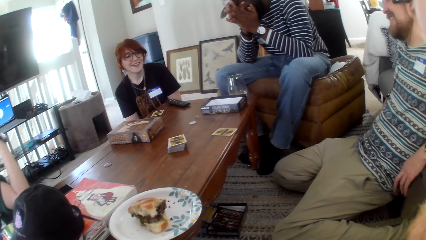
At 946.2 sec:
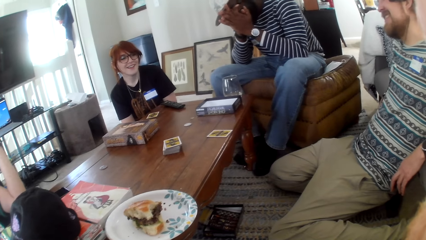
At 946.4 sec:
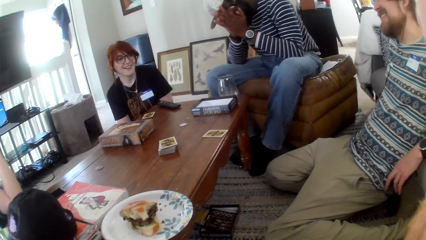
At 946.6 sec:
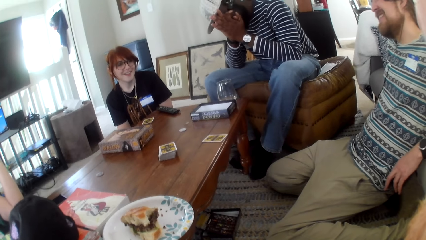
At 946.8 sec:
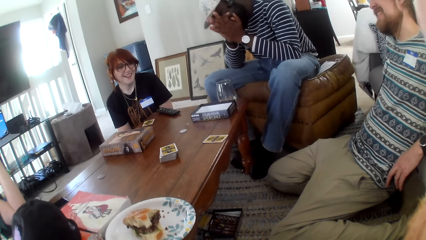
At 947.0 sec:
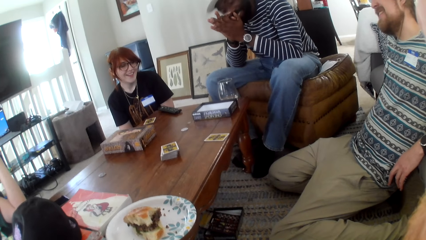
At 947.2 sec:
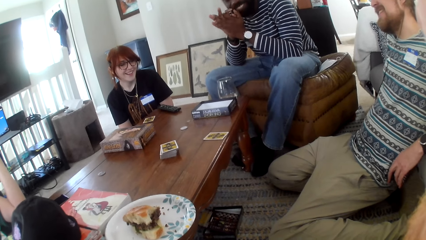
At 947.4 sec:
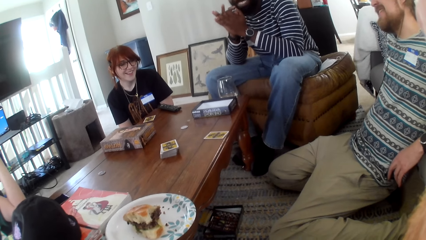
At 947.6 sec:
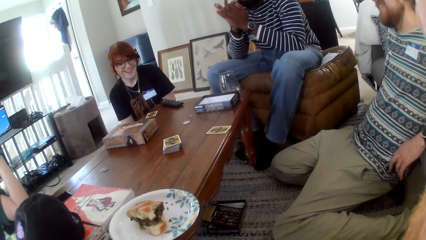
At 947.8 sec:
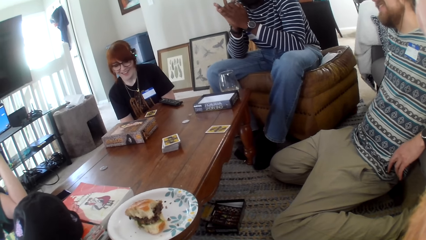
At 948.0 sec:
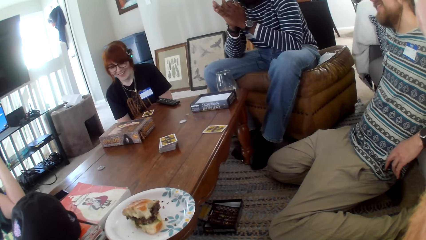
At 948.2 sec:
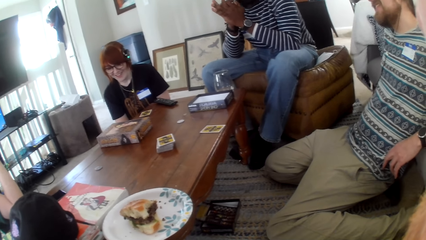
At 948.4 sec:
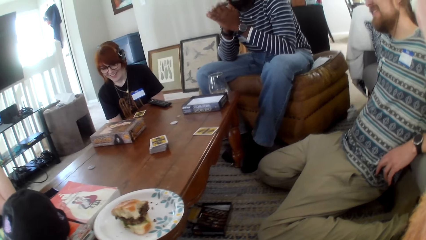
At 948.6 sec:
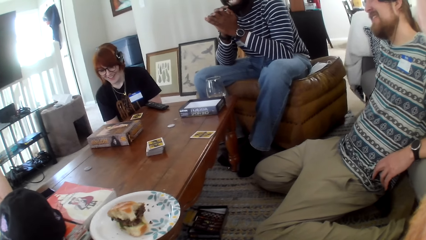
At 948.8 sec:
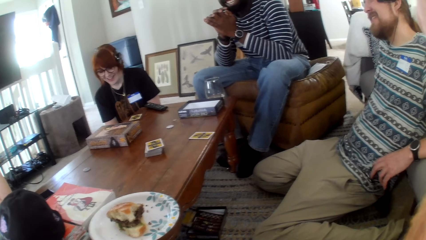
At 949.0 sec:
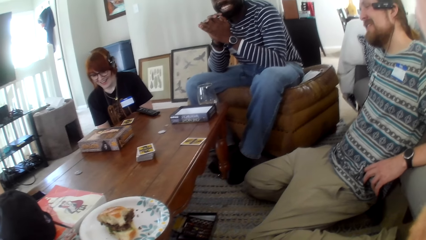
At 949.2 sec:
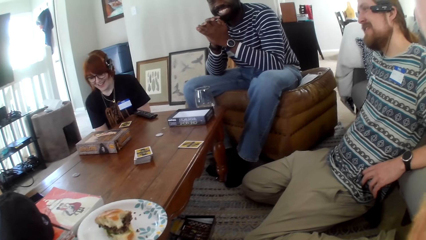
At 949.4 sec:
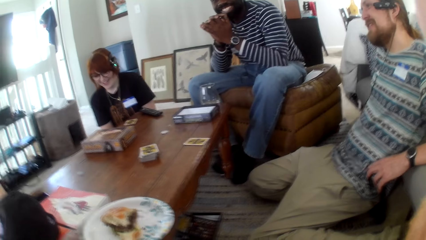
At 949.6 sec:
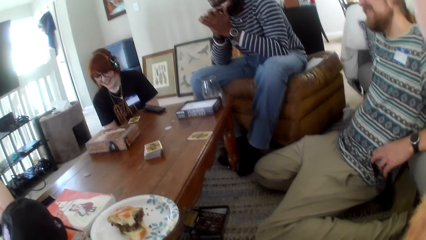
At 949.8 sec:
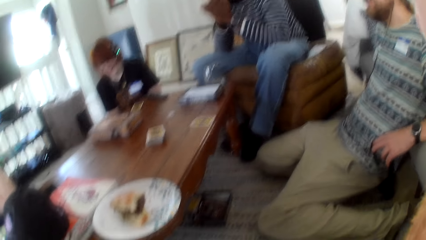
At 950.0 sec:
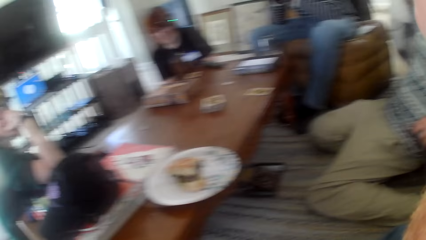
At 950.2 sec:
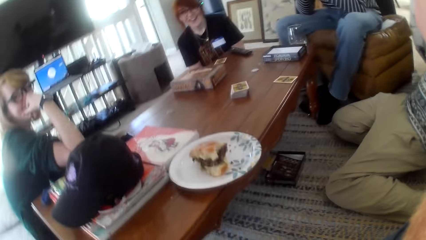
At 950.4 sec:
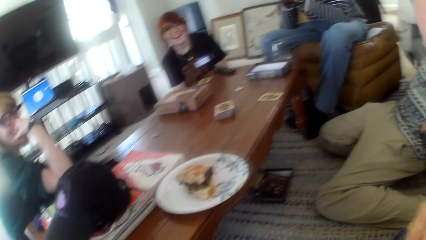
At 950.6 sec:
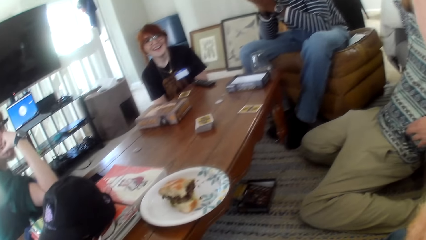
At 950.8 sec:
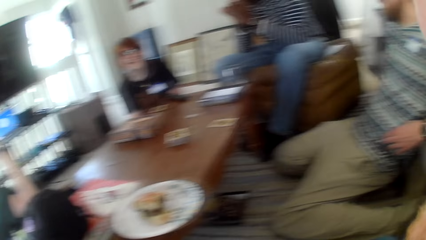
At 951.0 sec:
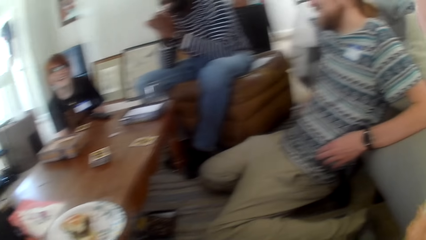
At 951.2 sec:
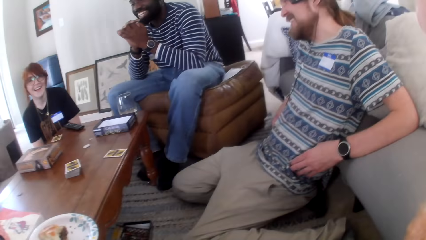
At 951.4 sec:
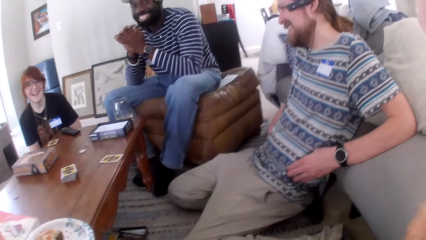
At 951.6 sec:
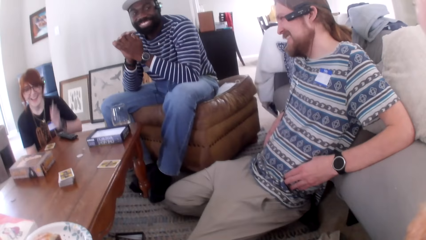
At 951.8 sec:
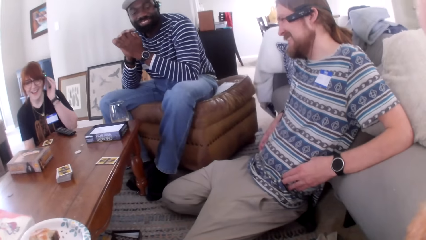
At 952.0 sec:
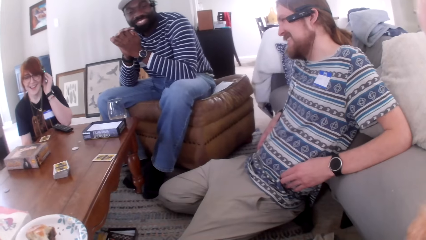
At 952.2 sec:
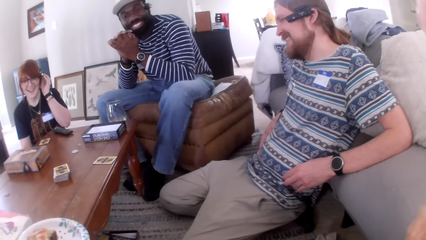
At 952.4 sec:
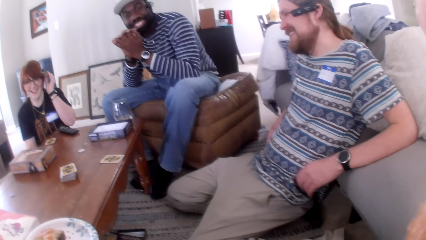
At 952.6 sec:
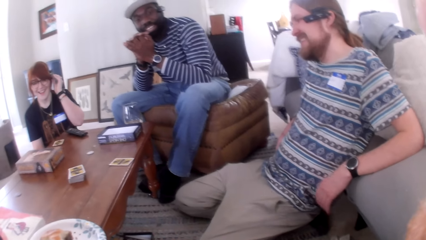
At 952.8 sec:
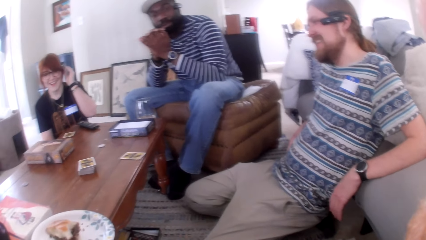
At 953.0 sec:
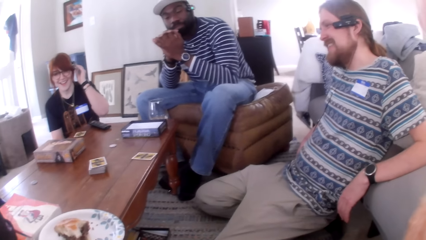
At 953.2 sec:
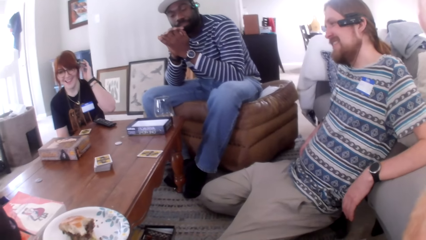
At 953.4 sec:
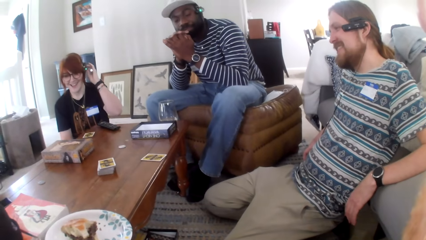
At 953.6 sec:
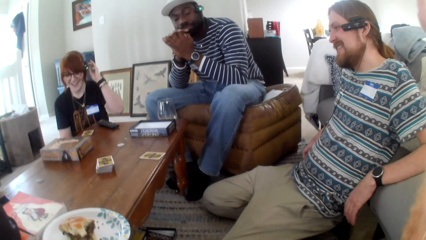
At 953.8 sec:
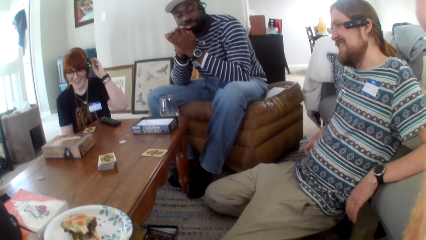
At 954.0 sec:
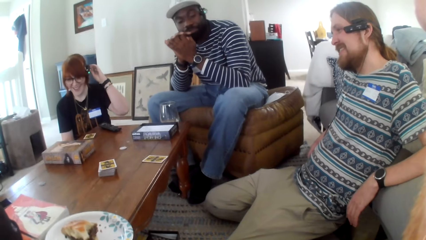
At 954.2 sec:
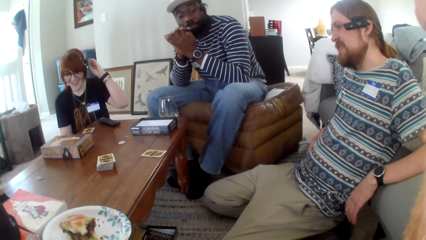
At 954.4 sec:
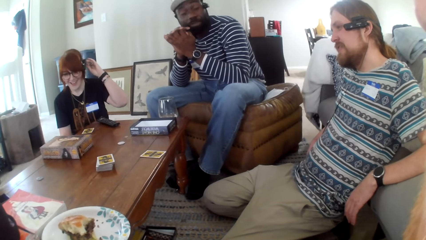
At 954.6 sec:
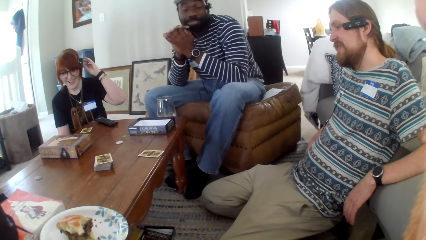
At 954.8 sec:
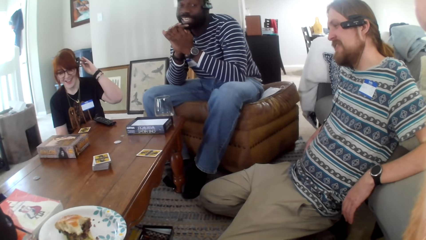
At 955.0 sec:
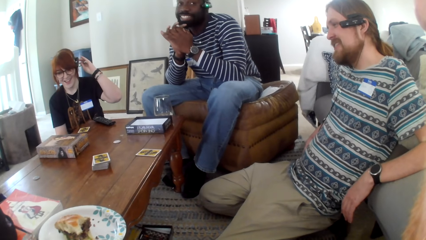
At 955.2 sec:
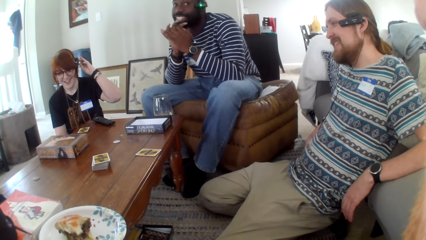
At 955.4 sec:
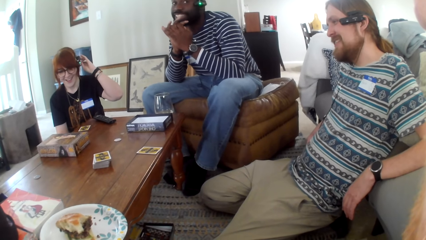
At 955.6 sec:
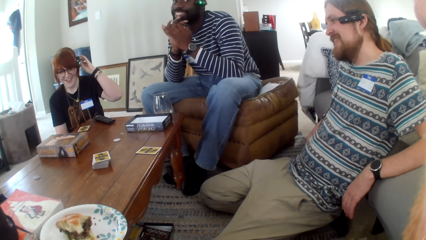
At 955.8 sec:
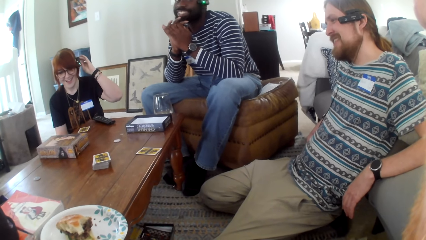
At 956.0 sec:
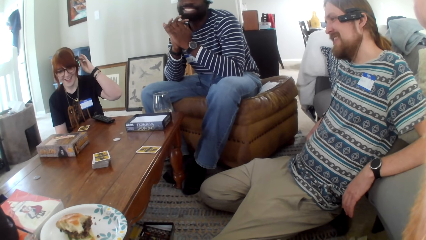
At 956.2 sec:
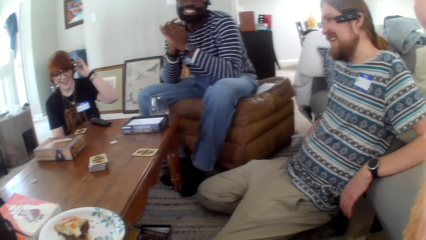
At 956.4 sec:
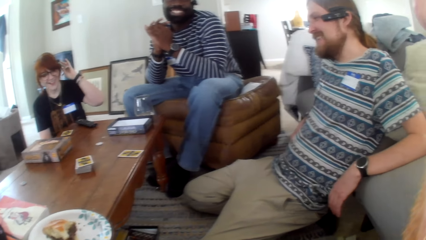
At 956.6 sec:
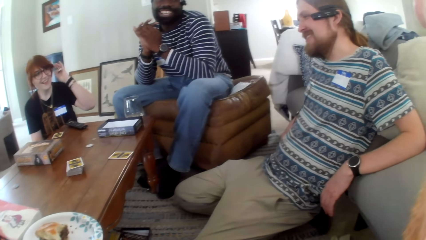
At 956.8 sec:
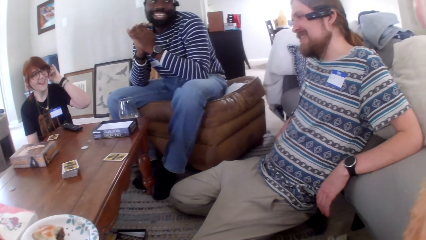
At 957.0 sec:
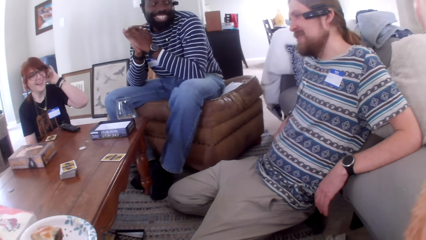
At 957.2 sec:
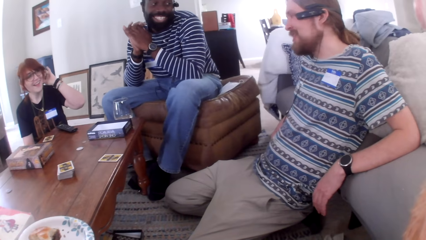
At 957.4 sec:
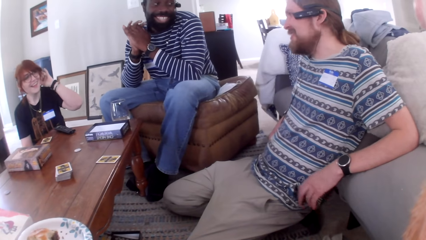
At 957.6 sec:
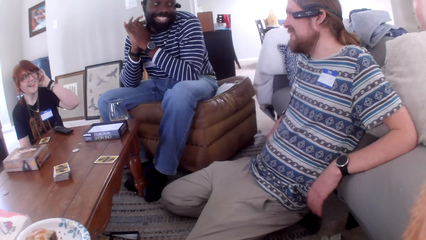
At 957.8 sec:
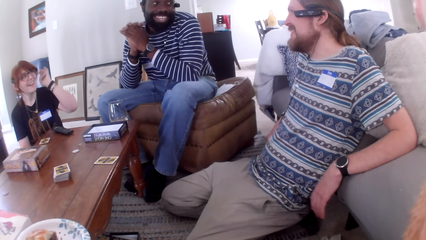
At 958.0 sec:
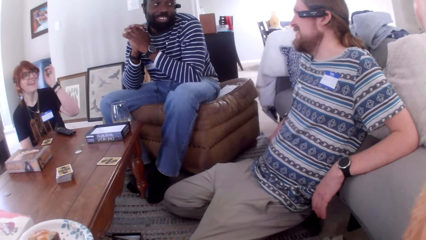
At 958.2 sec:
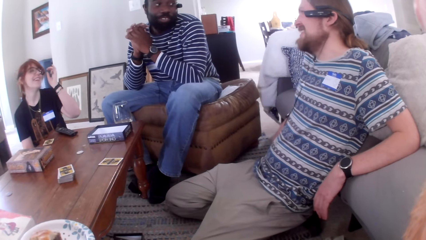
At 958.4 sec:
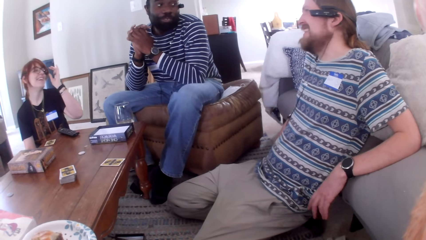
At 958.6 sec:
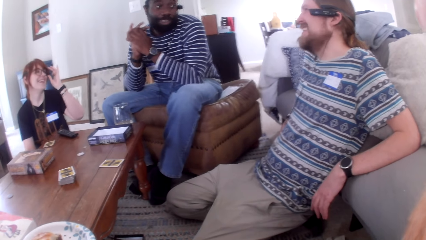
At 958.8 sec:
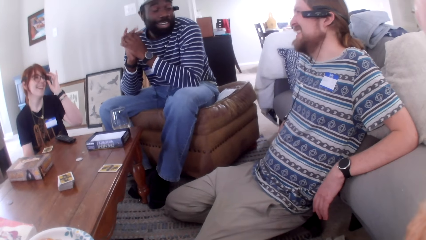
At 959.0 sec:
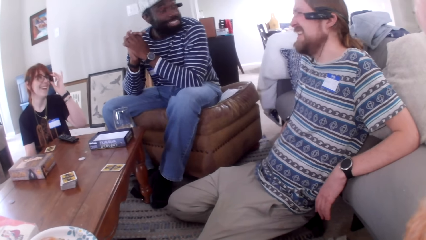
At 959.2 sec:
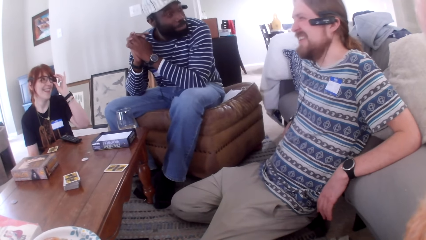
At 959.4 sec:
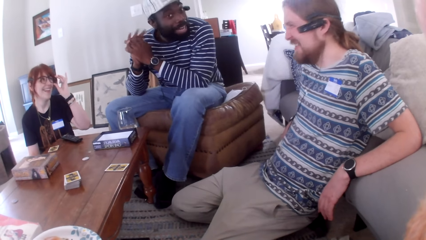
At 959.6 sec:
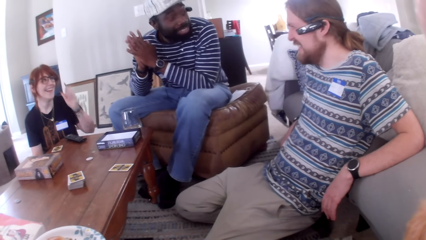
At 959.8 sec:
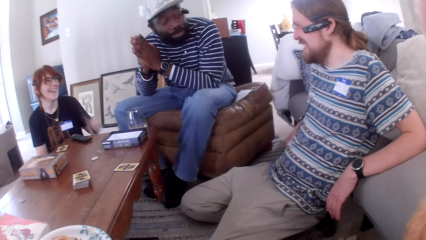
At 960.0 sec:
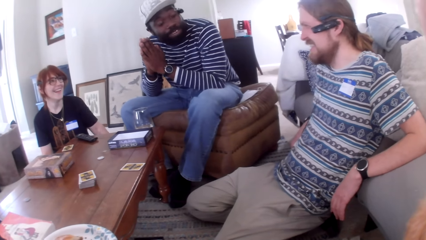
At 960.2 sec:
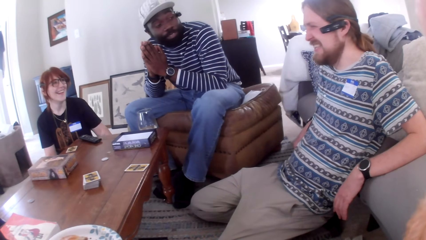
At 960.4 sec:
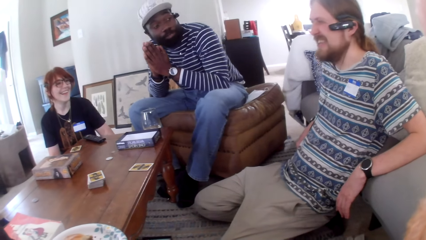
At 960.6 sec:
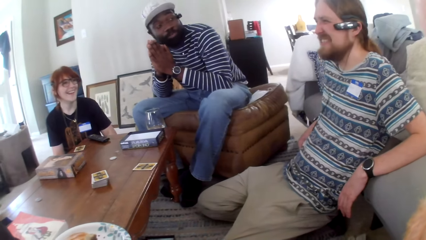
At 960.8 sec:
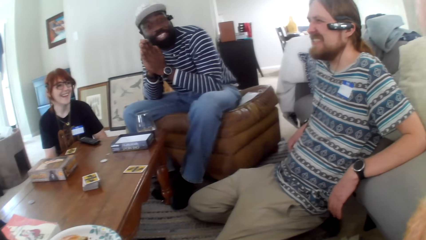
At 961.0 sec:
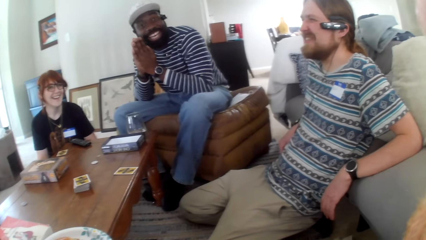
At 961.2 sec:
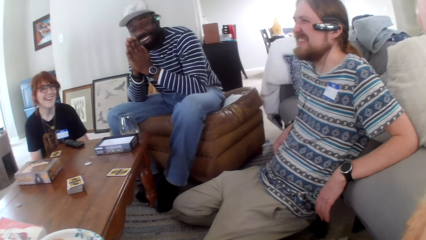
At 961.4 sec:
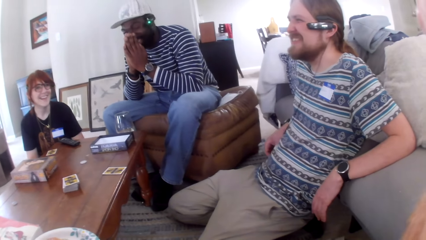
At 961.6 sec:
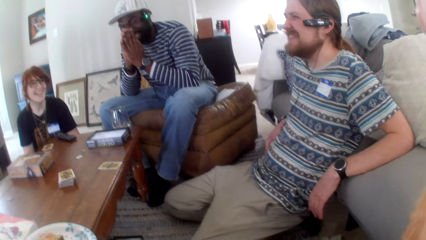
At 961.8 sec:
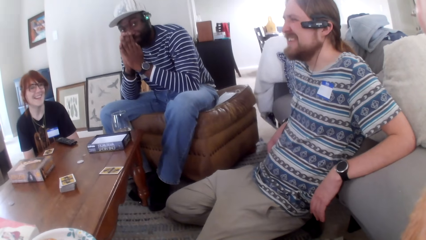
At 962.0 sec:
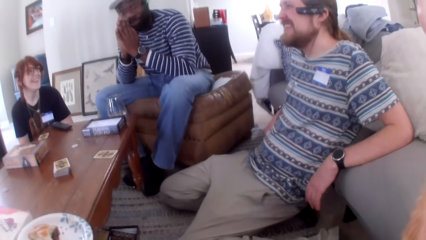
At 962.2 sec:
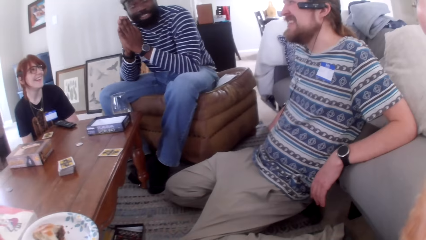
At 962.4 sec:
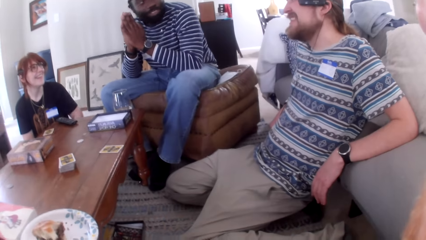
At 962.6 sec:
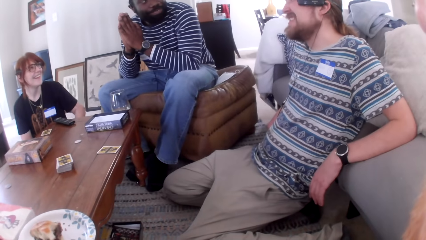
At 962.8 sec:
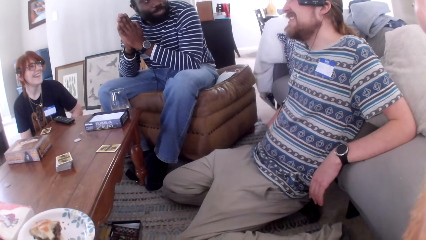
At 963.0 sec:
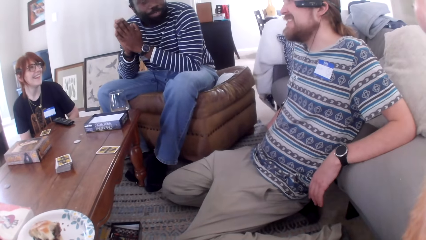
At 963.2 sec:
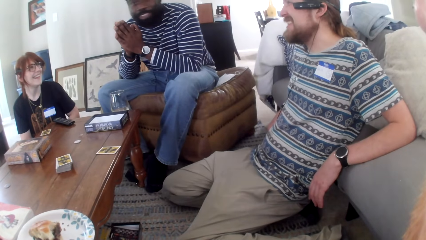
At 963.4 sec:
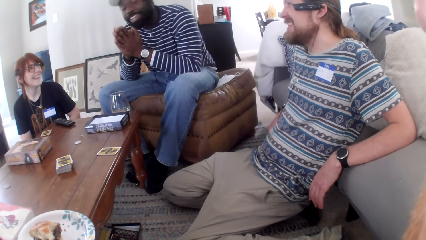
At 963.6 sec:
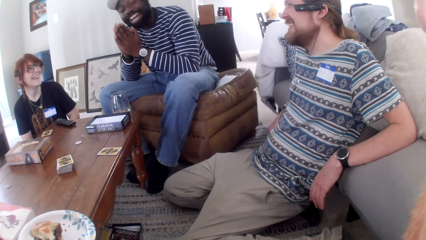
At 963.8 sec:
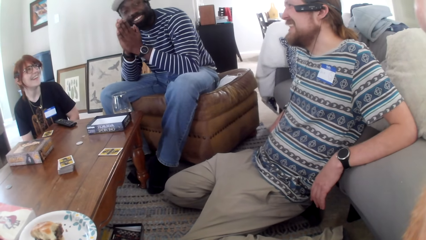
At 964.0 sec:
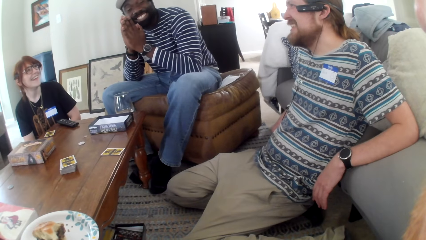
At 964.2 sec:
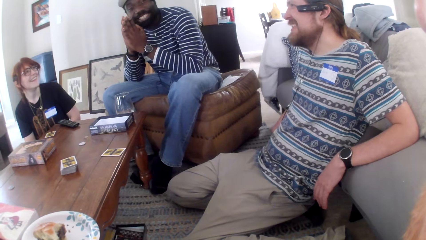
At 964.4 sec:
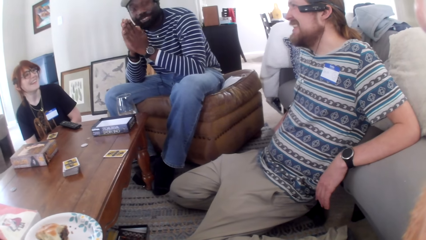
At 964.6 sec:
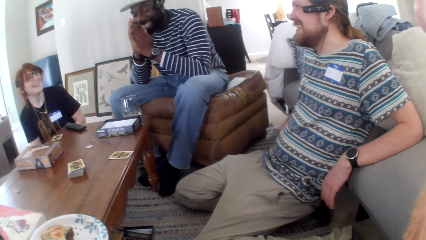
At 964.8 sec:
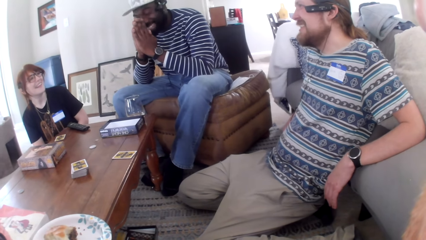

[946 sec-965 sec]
The camera wearer talks. A person talks.
